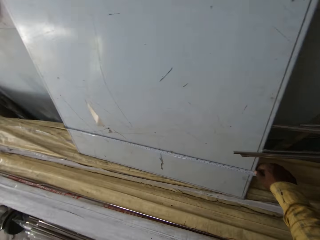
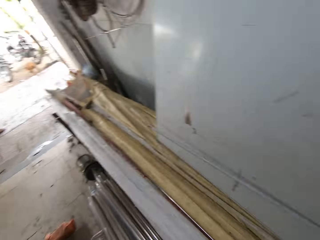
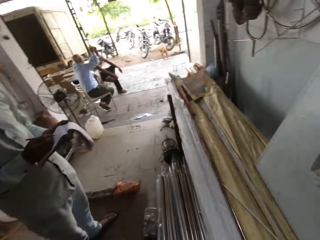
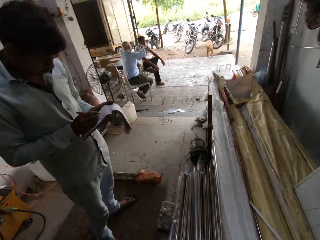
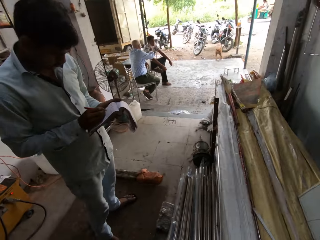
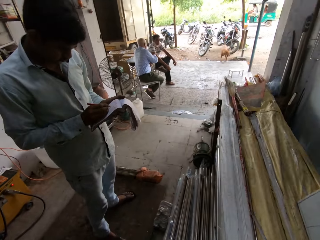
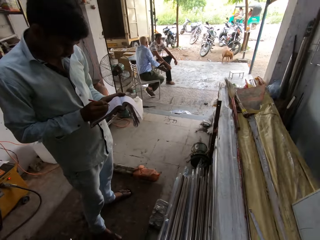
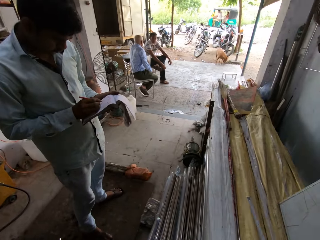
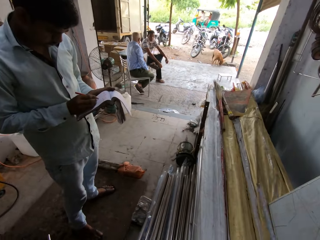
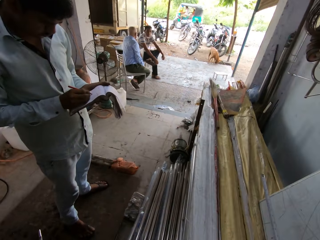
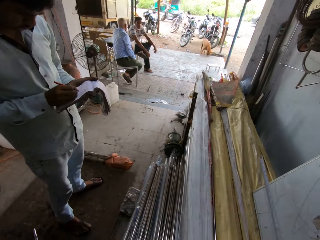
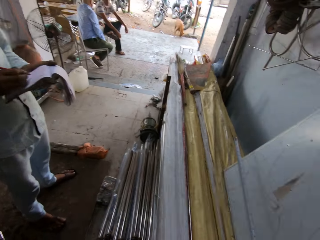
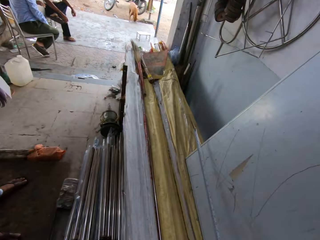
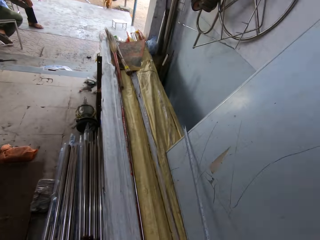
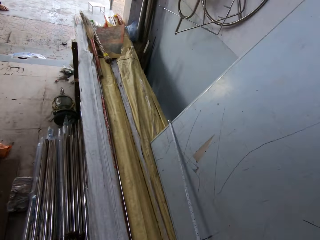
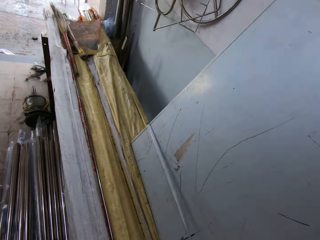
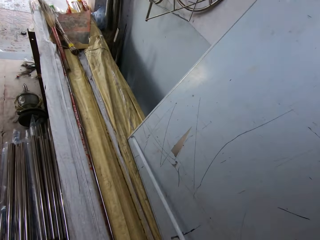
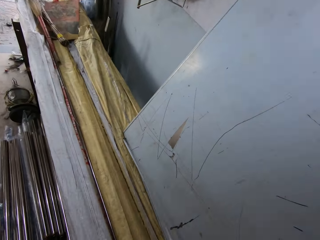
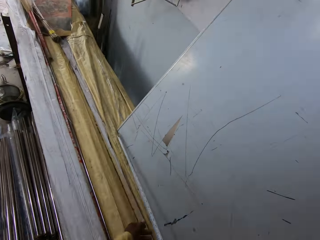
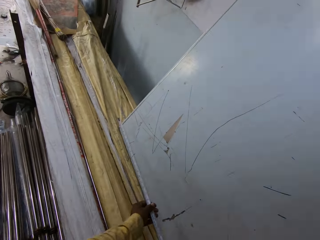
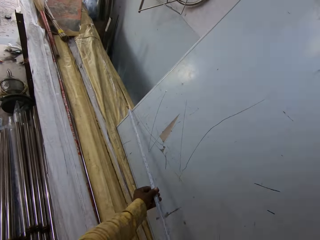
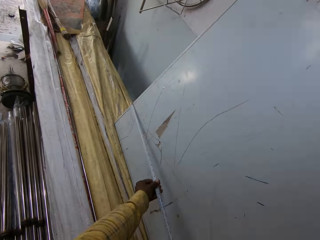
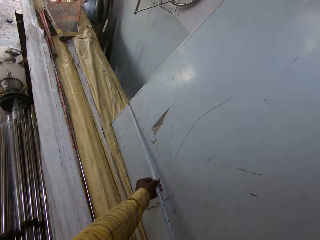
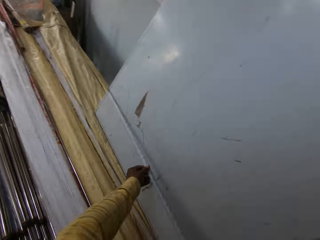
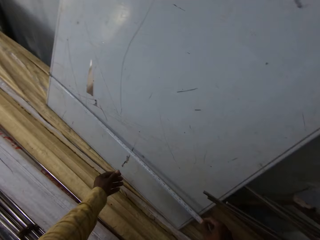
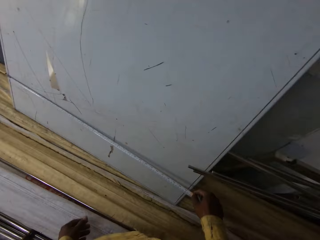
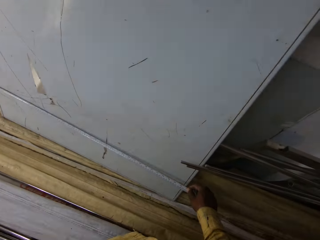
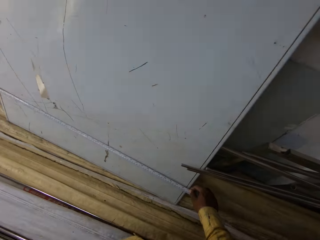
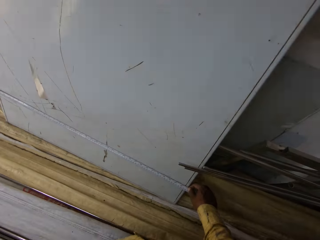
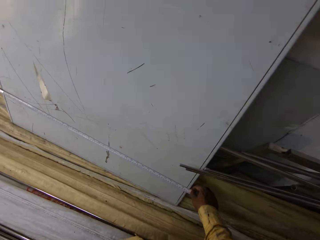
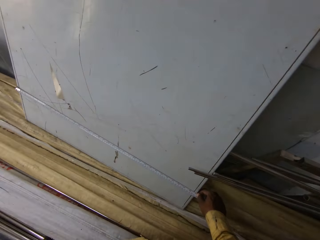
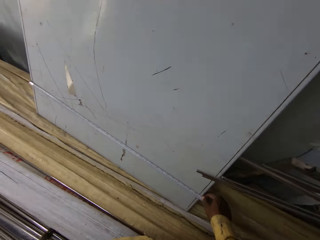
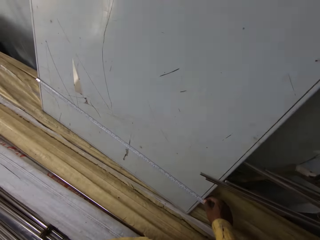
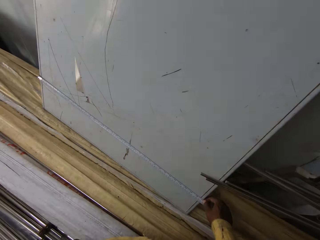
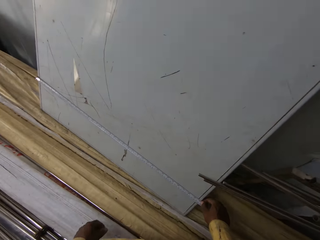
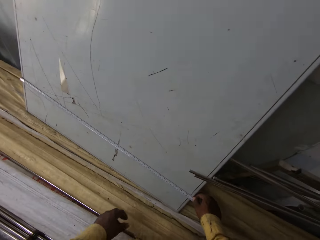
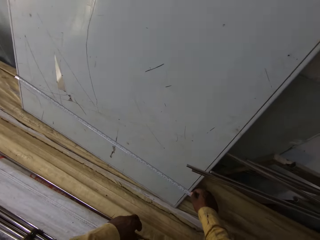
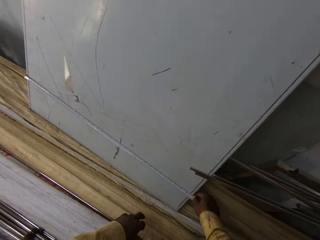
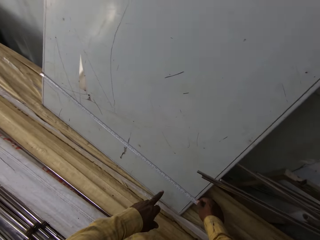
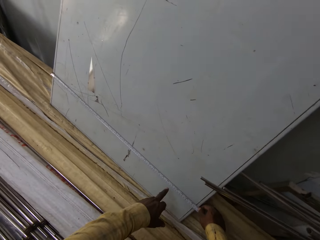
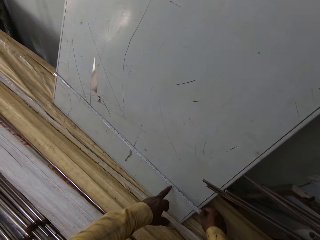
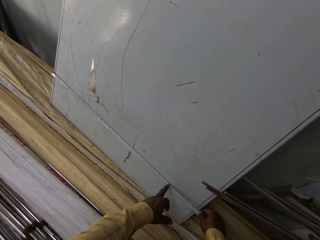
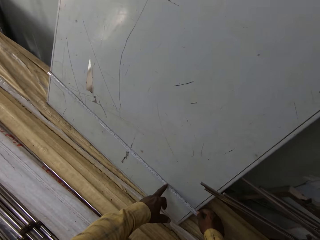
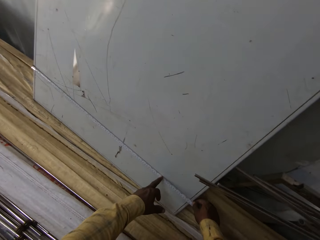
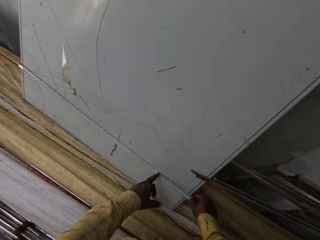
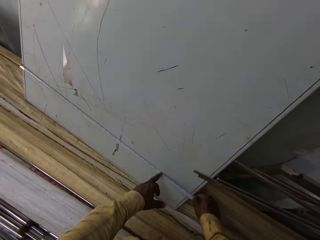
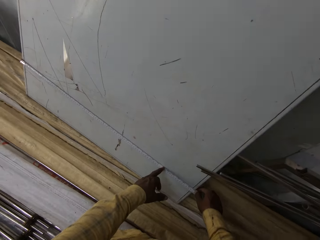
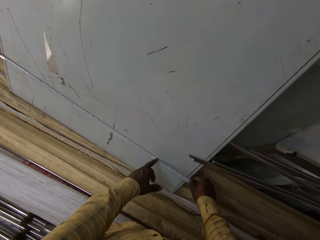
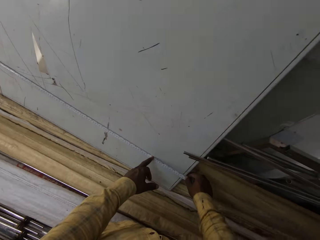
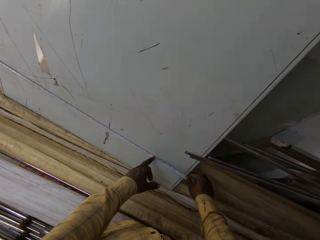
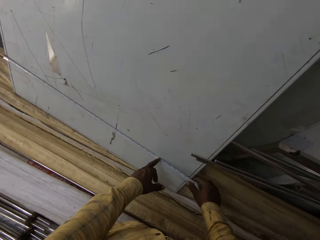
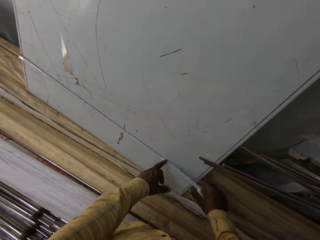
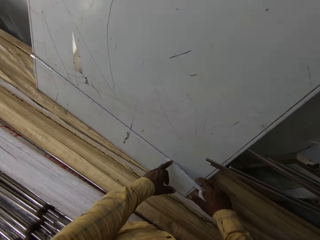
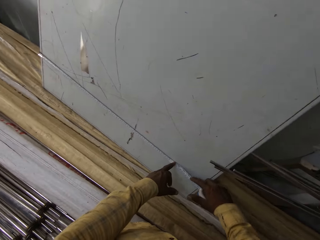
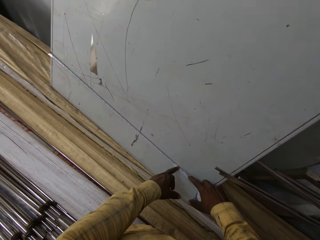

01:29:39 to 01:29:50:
The camera wearer talks to a man. The man writes on a book with a pen. The camera wearer measures the board. The man writes on the book with a pen again. The camera wearer holds the tape.

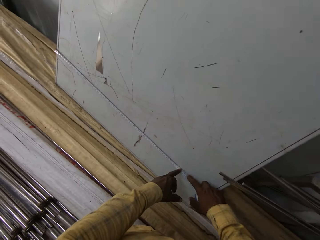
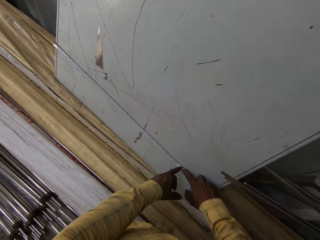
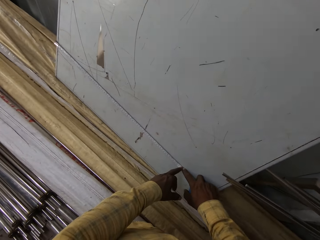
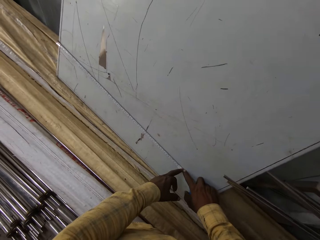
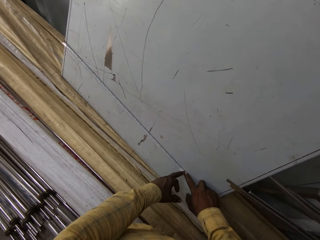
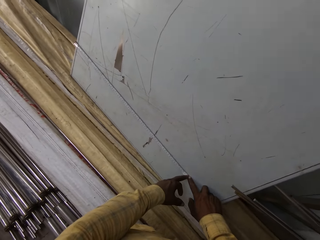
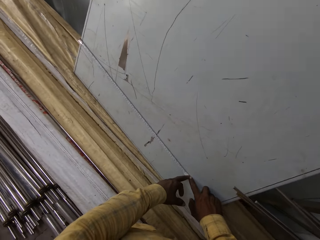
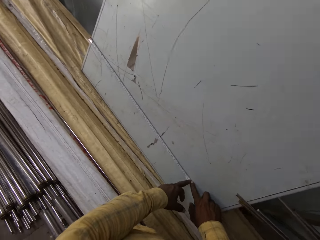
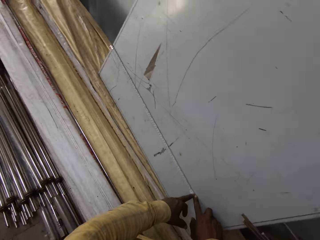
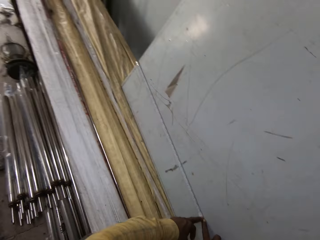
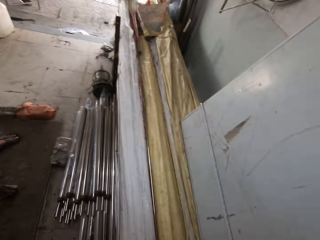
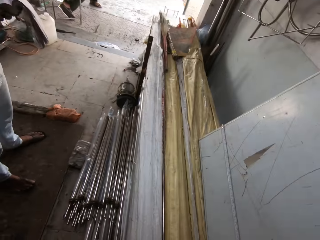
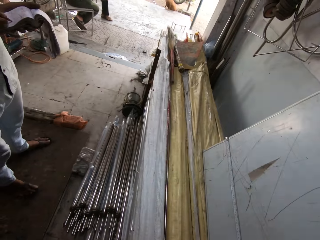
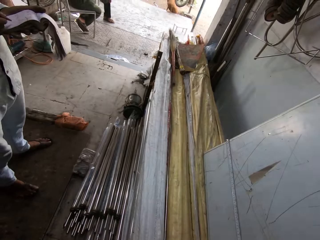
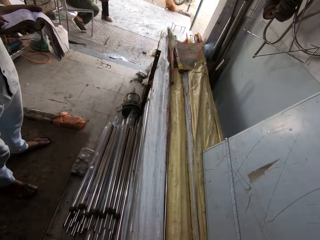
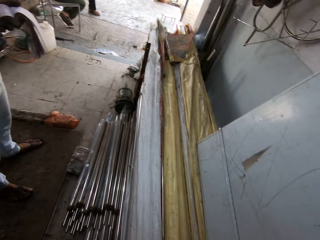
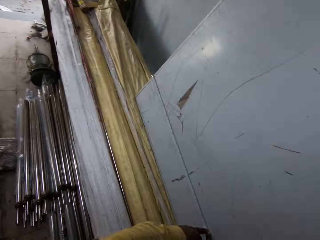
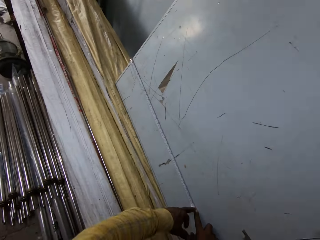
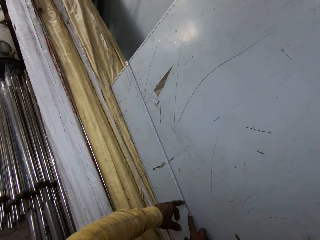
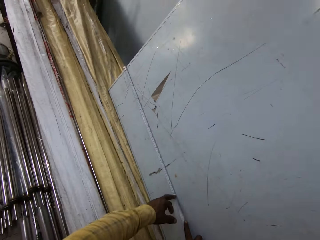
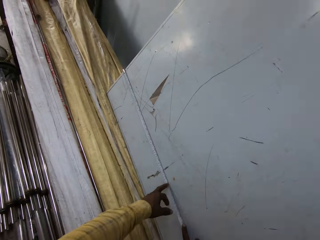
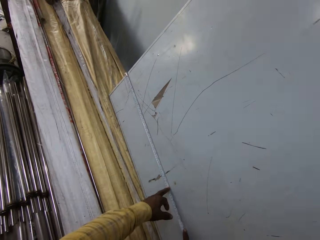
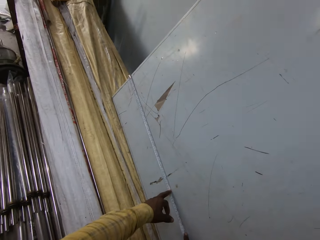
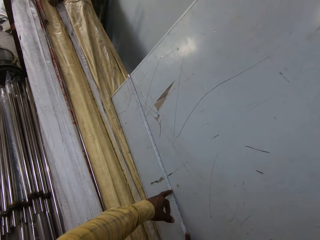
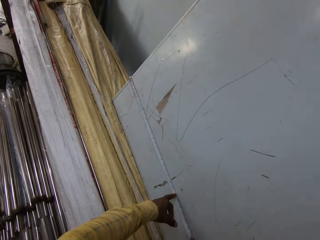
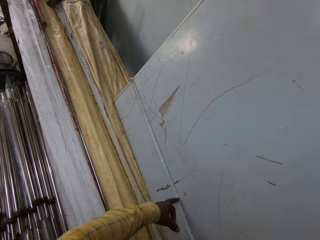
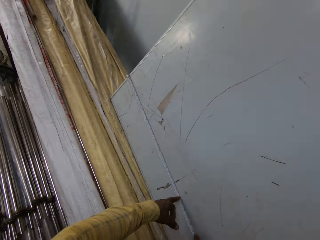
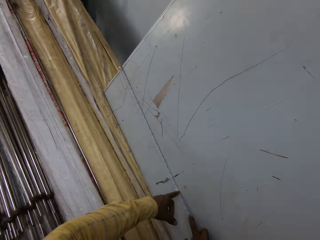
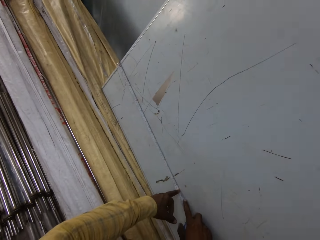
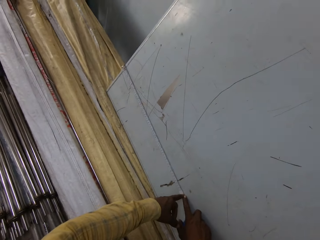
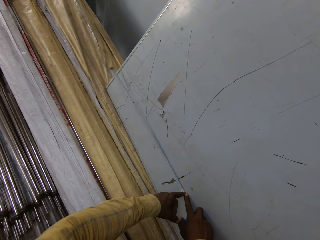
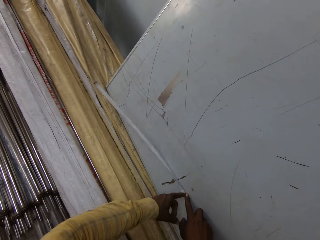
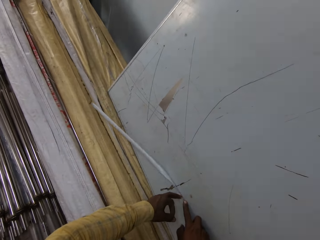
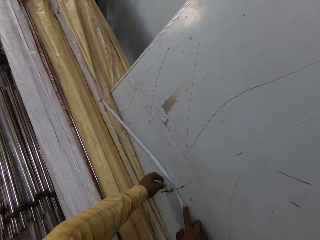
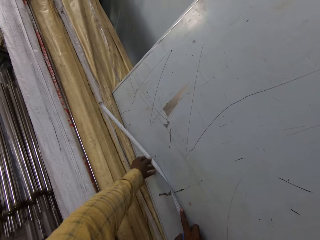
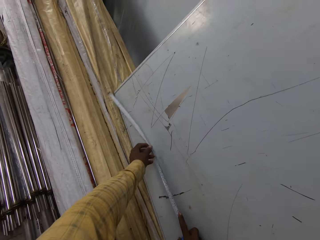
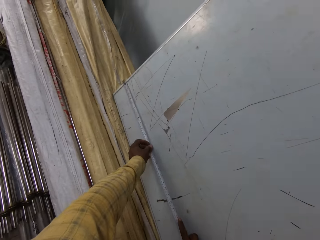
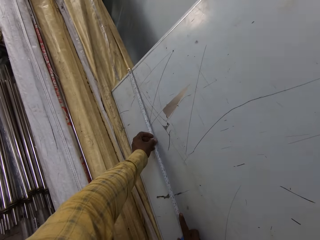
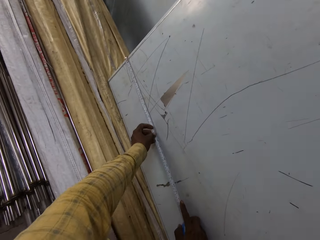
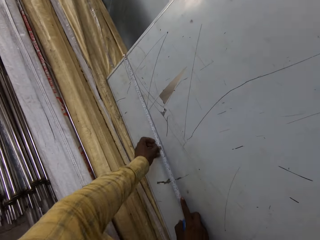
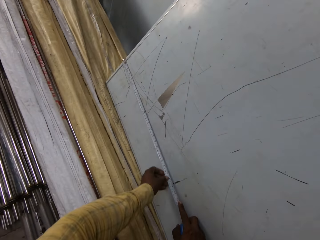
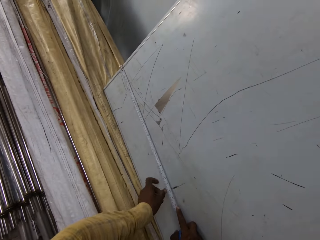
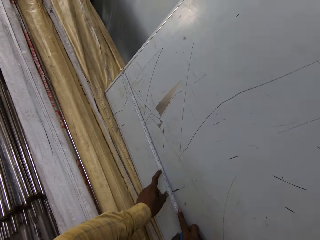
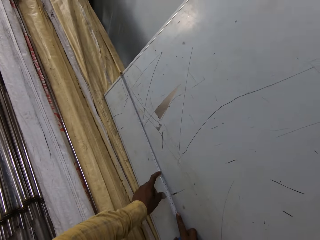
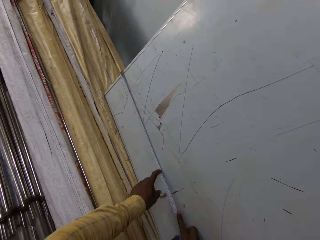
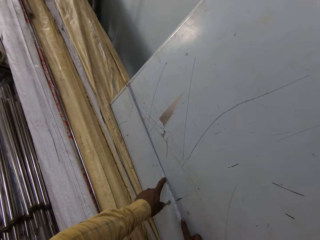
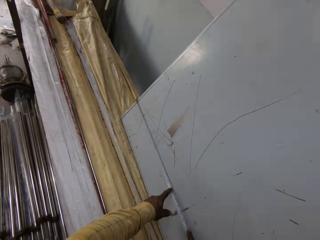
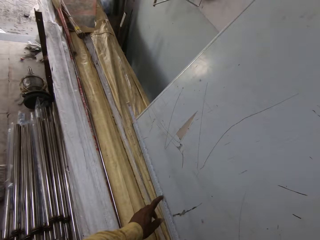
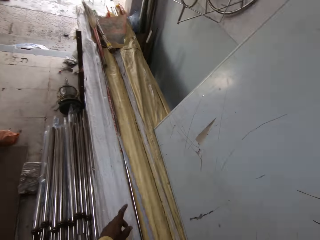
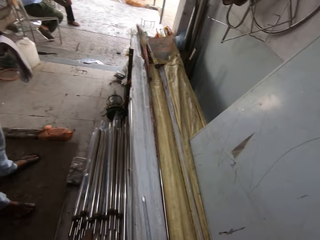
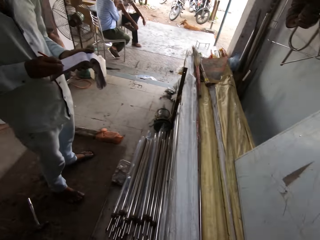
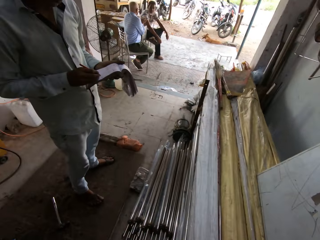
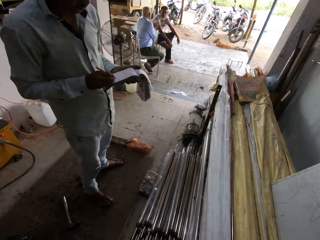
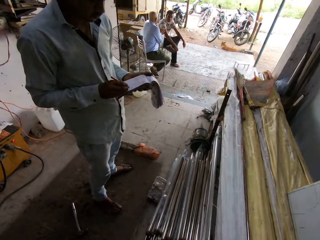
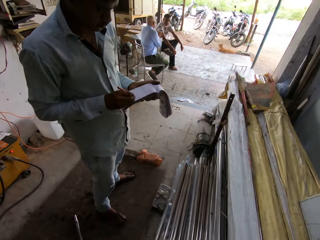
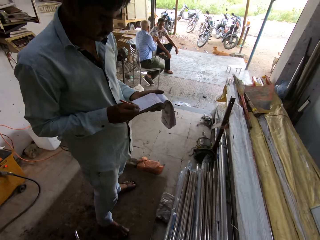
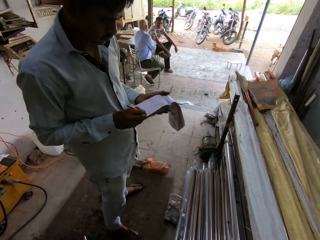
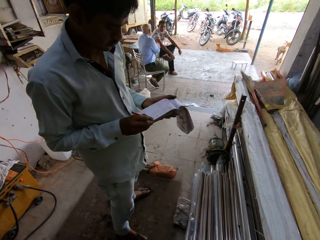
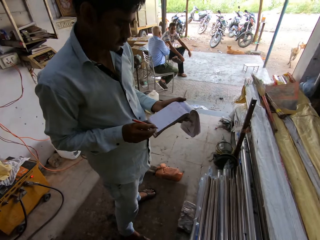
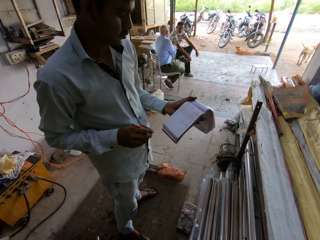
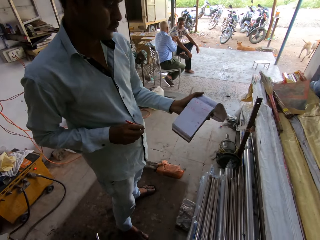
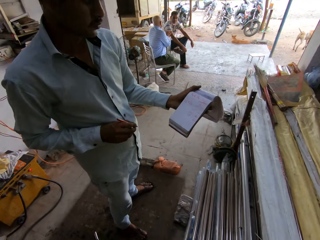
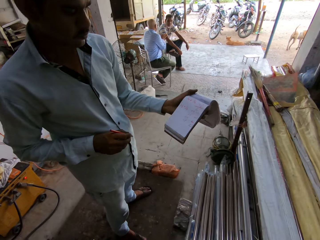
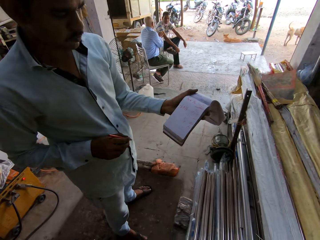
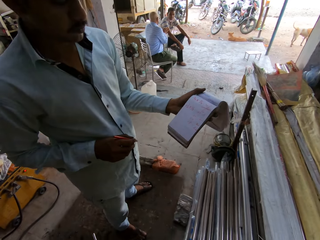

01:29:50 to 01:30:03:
The camera wearer looks around. They illustrate to a man. They hold a tape and lift the tape. The man writes on a book with a pen.
